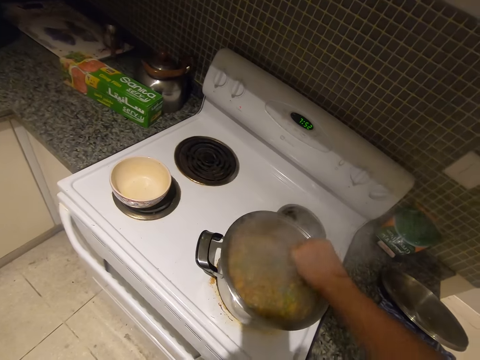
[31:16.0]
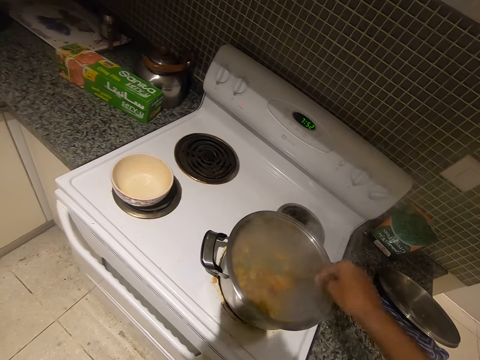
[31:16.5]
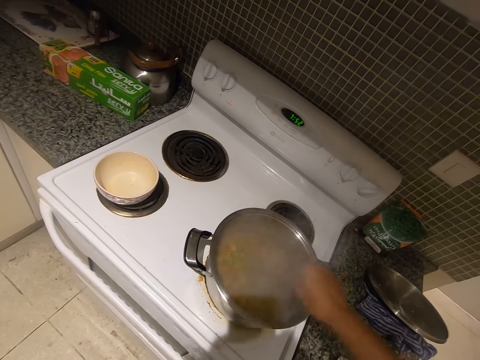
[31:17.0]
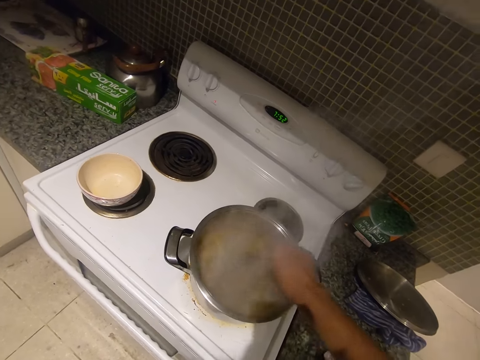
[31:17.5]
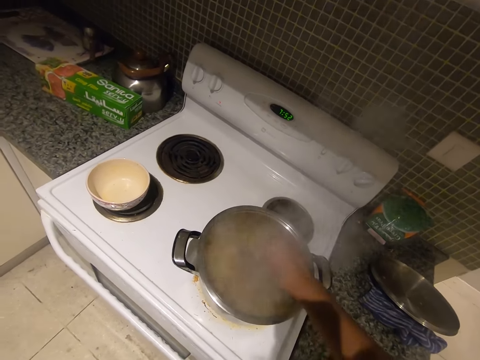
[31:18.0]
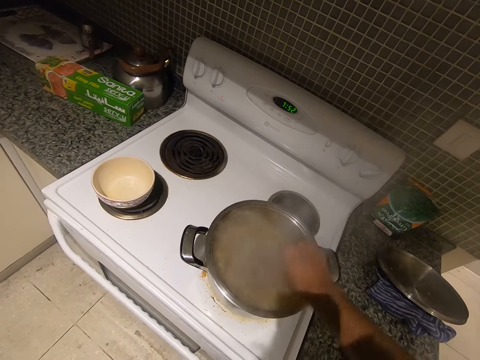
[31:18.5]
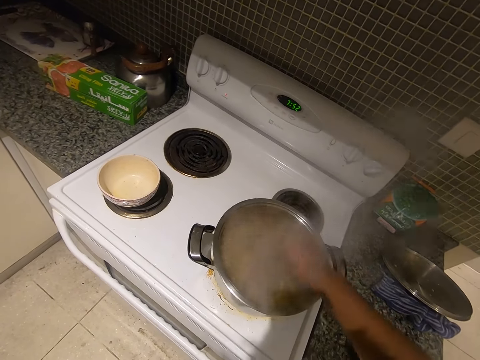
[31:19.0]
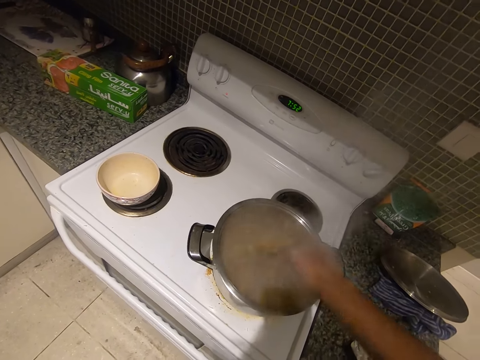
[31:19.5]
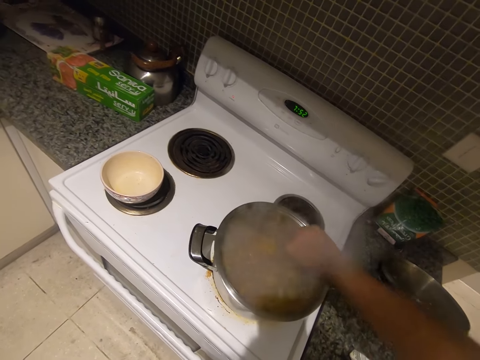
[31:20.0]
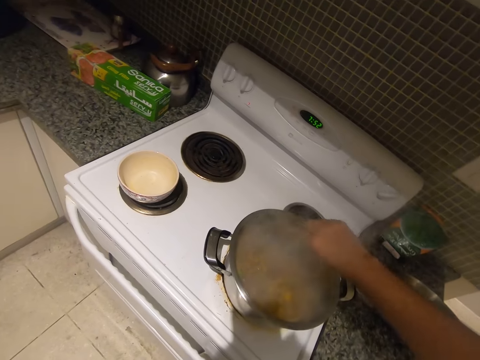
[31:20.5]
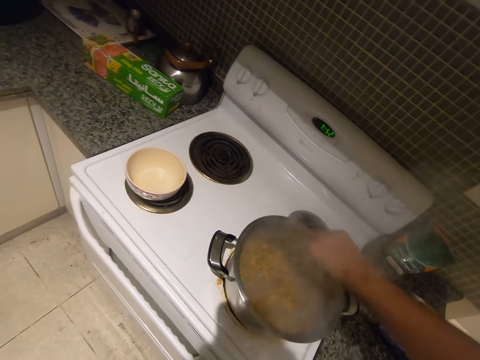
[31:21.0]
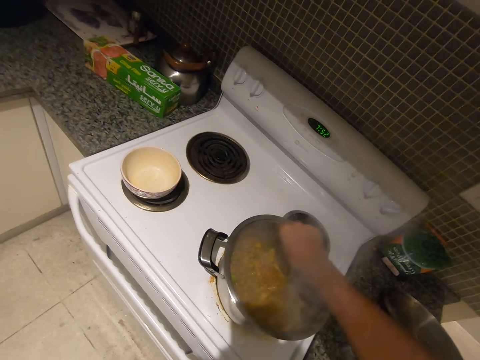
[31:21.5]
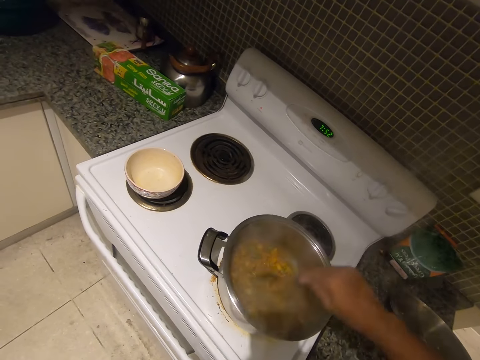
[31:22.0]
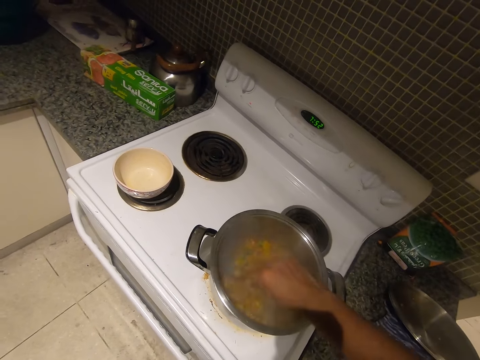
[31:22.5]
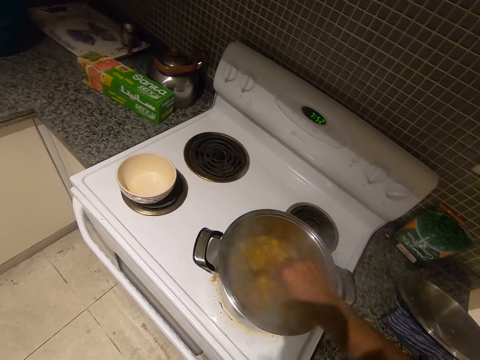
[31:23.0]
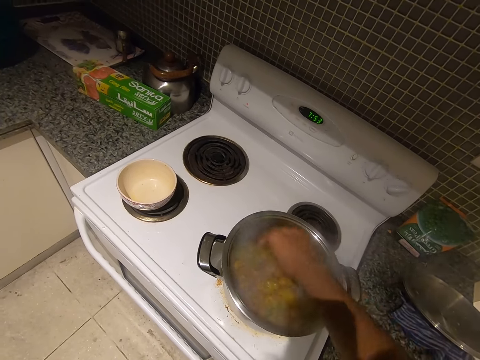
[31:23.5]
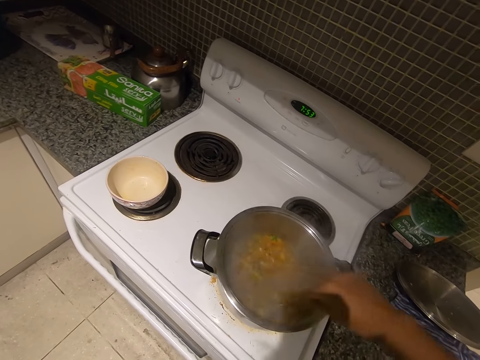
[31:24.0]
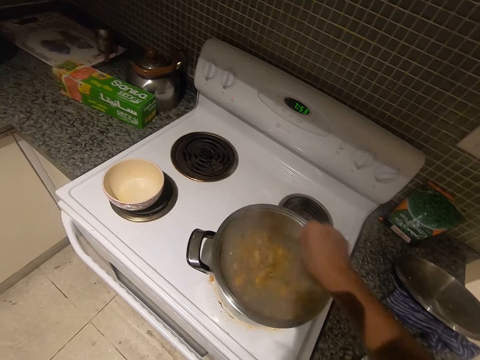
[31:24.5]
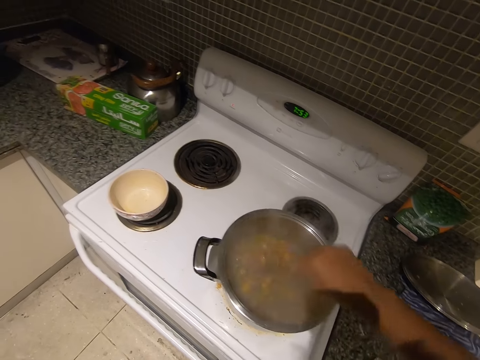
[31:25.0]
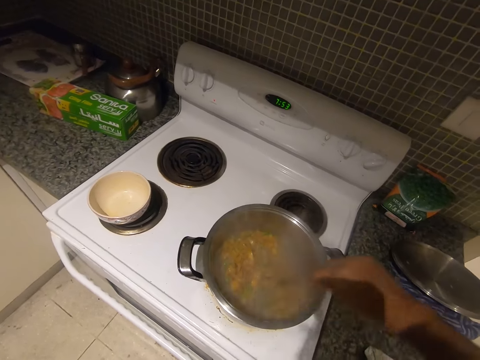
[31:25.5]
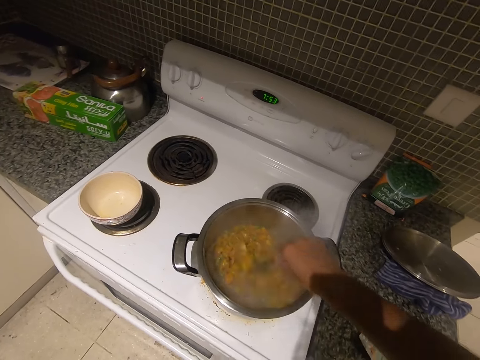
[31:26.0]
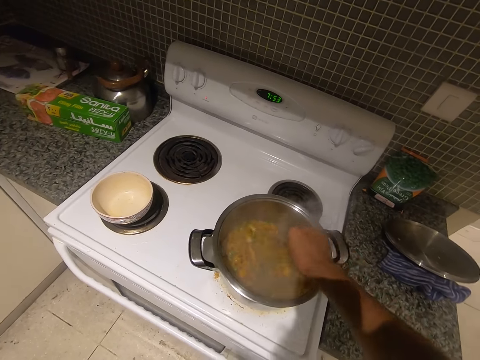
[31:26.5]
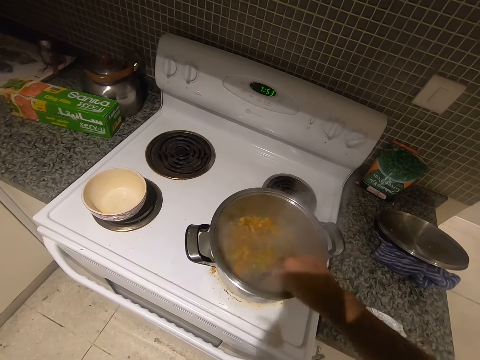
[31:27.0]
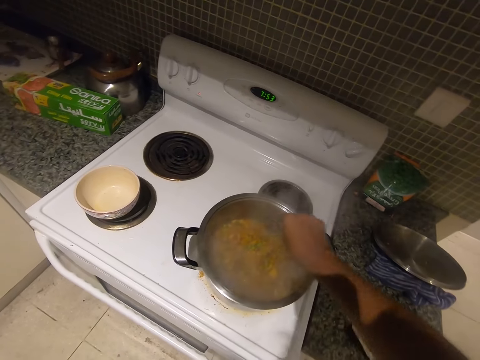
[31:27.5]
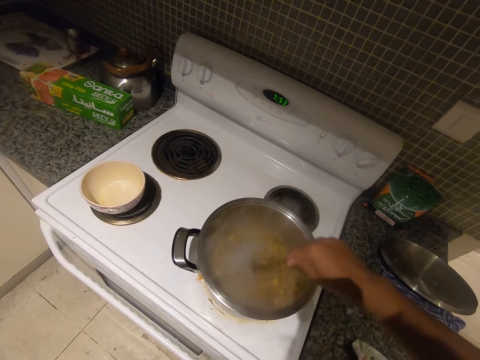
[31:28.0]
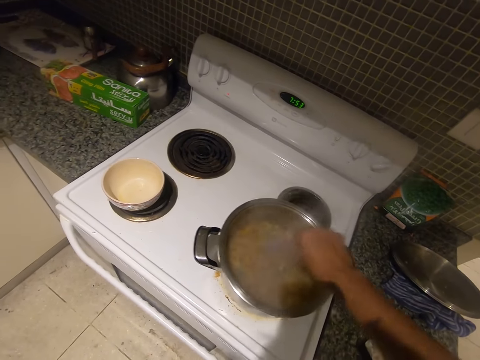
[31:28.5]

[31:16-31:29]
The camera wearer stirs the food with the spoon in her right hand. She stirs the food again.

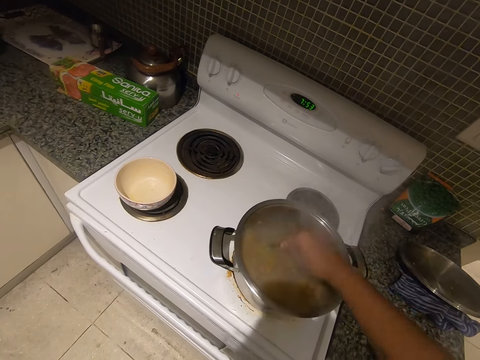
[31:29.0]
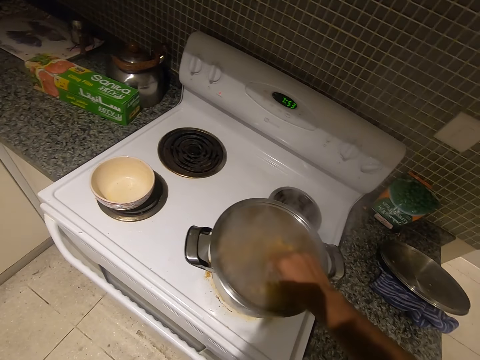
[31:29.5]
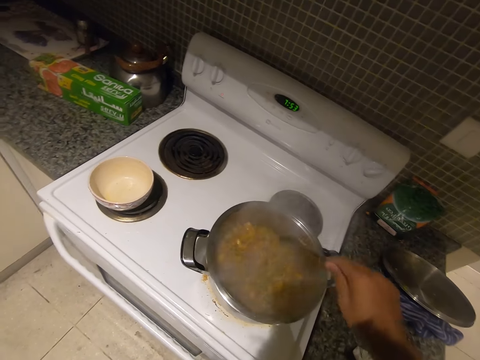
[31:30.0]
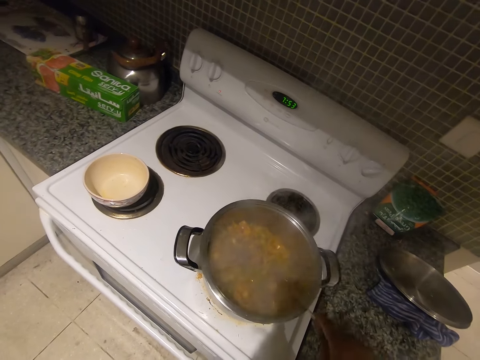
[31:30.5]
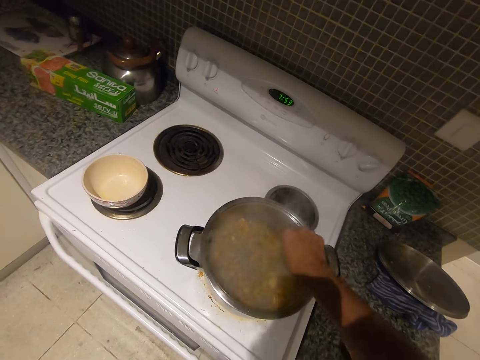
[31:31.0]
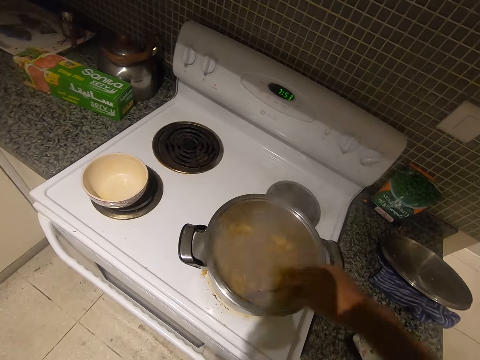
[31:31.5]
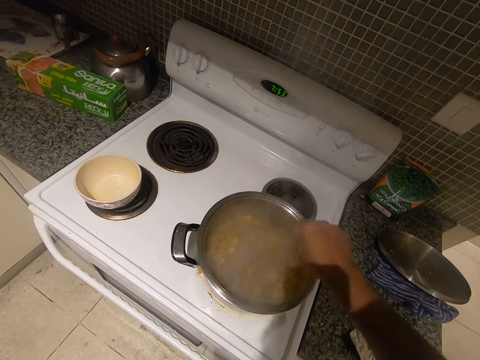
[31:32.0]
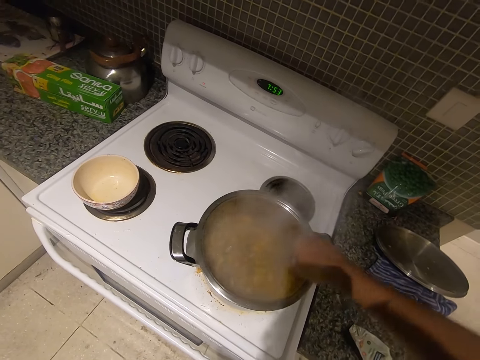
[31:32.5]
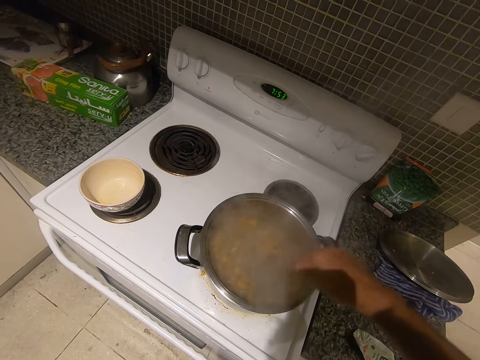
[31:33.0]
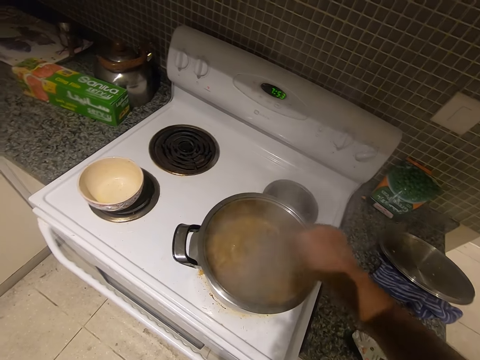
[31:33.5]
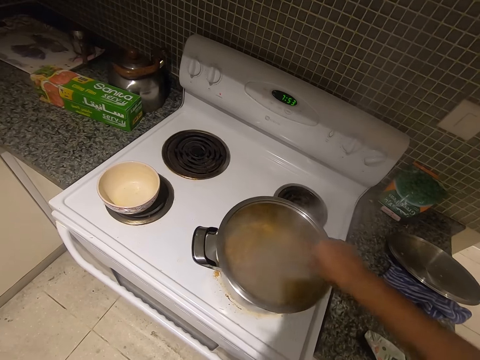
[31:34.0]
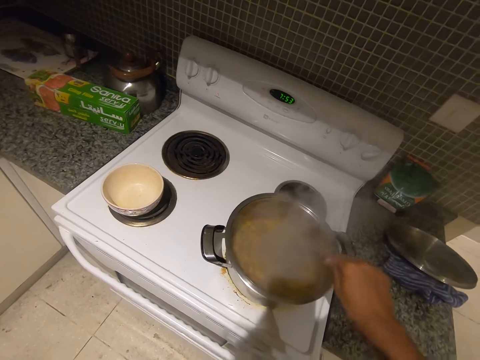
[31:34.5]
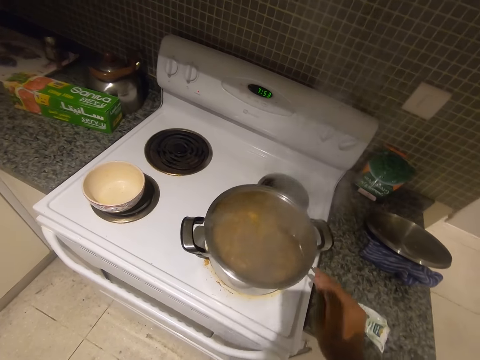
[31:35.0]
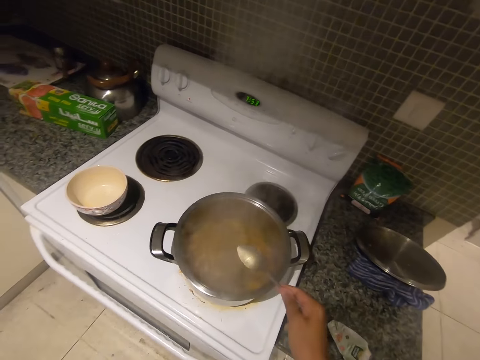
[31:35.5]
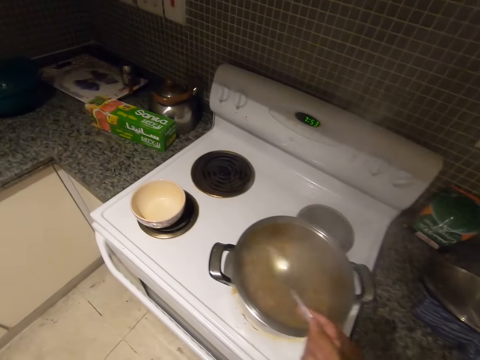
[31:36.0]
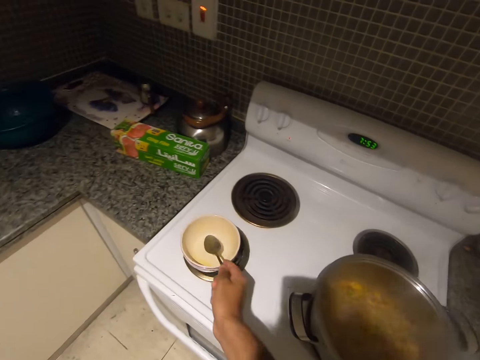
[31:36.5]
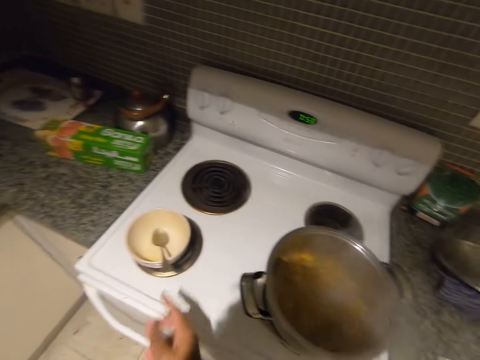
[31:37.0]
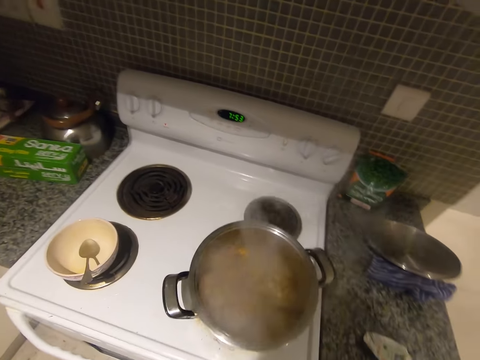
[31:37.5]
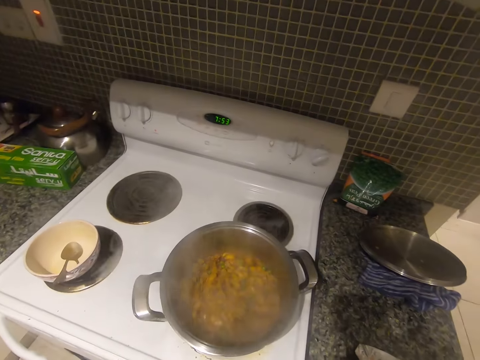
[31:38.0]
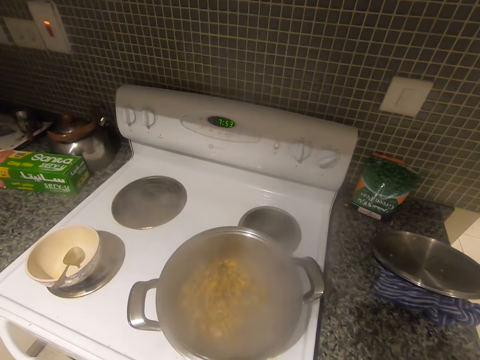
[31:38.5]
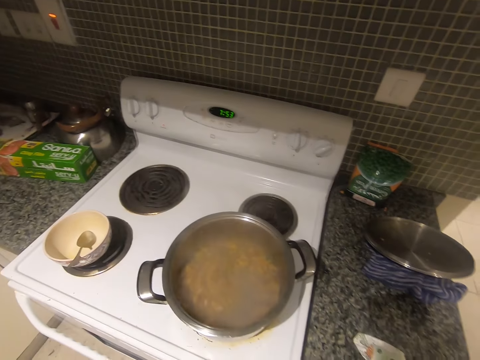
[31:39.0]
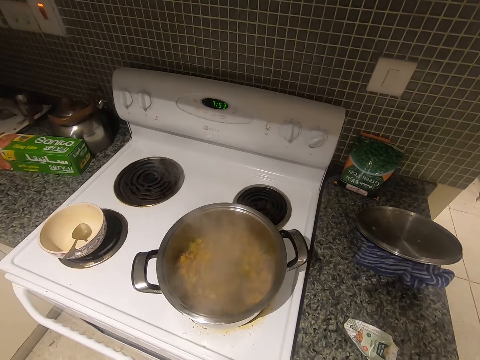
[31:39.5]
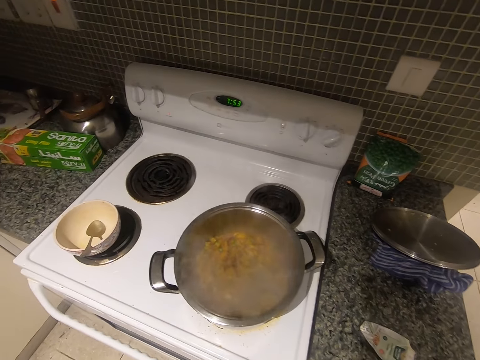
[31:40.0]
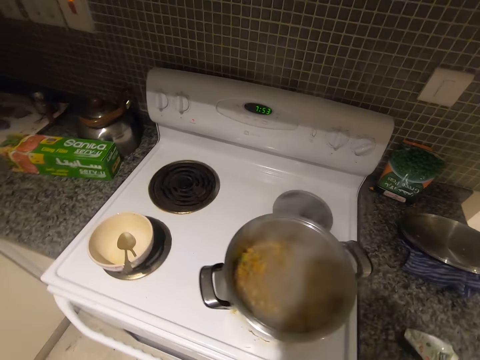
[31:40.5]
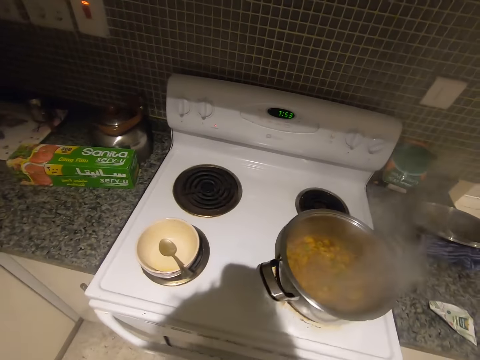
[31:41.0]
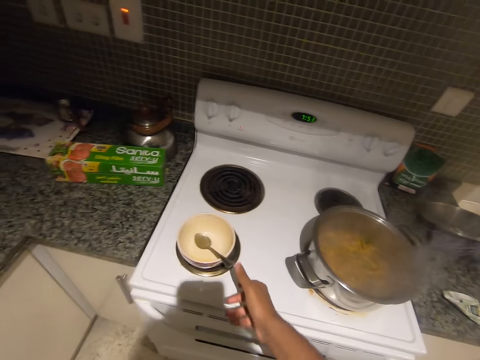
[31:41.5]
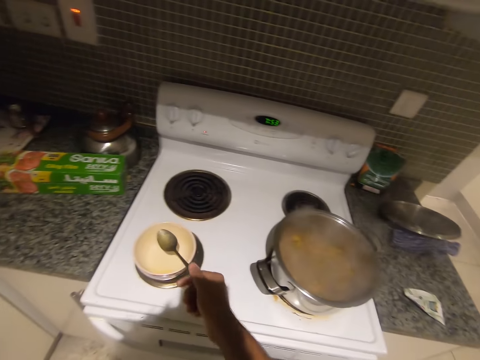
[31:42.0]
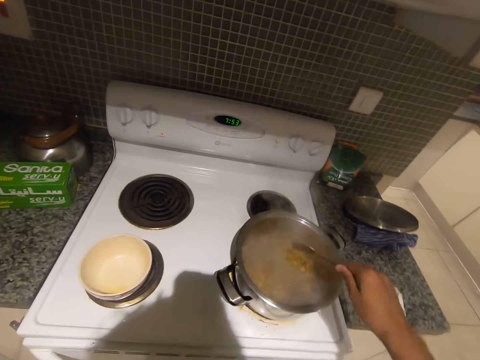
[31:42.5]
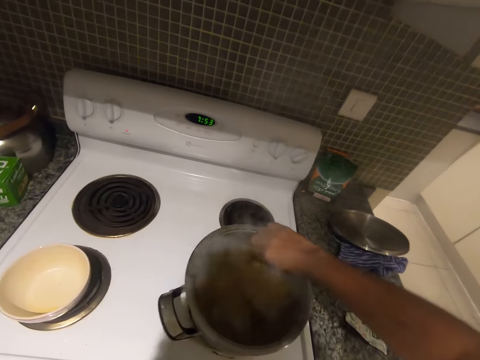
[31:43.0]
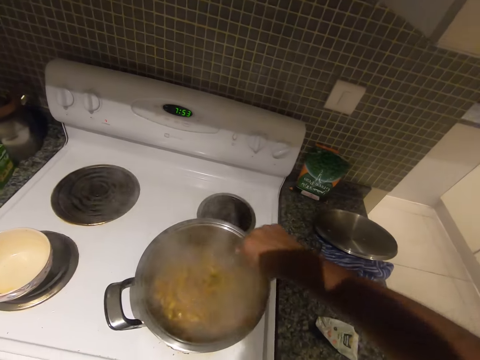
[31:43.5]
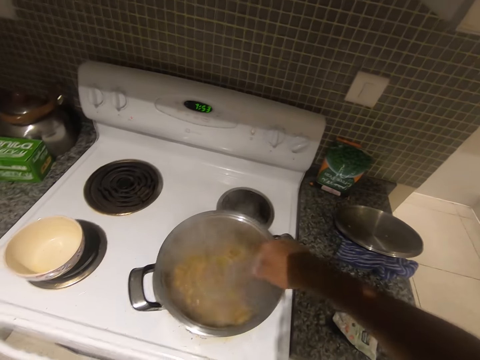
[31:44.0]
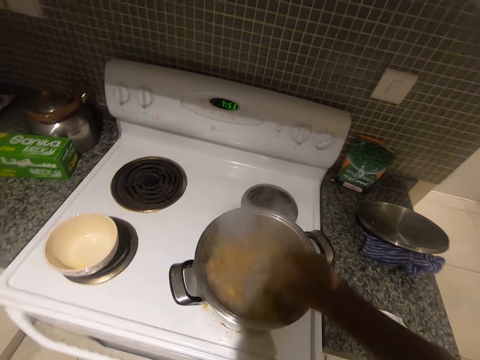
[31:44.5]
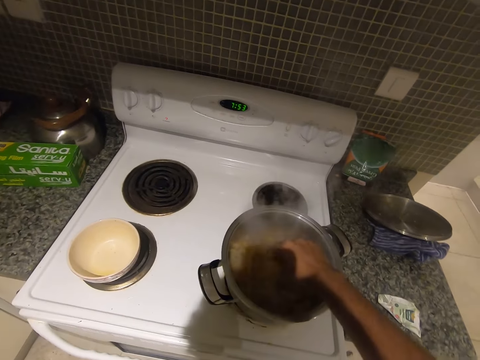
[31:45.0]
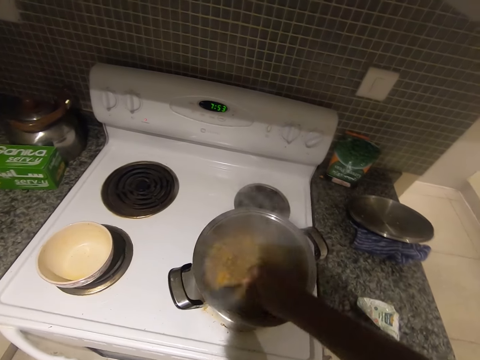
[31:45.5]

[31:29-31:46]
The camera wearer taps the edge of the pot with the spoon in her right hand. She stirs the food with the spoon in her right hand. She taps the edge of the pot with the spoon in her right hand and places the spoon on the plate. She picks up the spoon with her right hand. She stirs the food with the spoon in her right hand.
